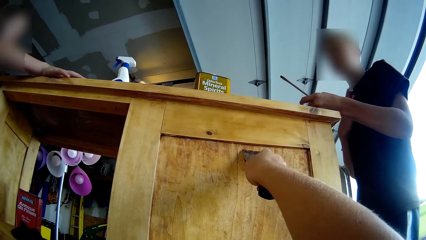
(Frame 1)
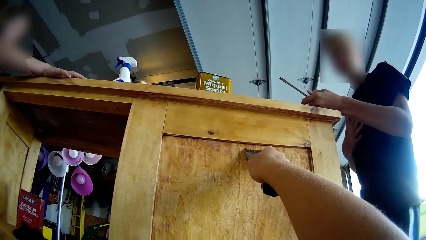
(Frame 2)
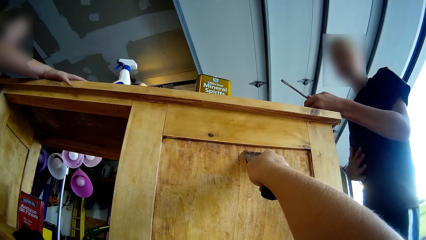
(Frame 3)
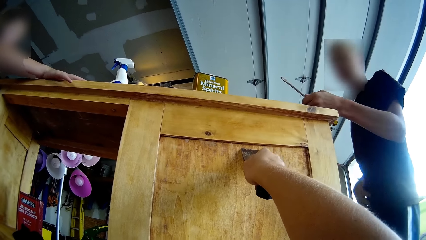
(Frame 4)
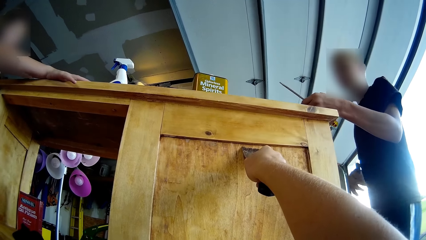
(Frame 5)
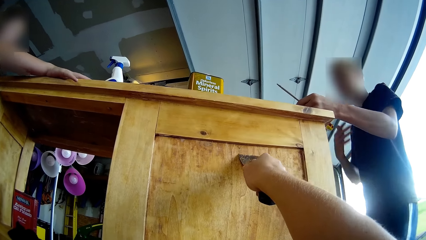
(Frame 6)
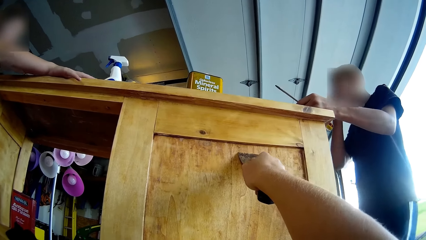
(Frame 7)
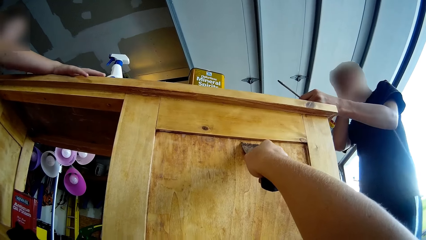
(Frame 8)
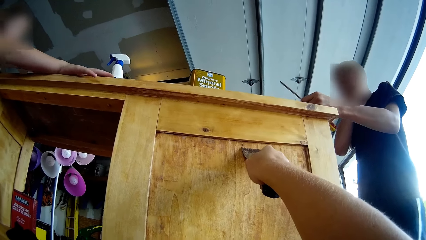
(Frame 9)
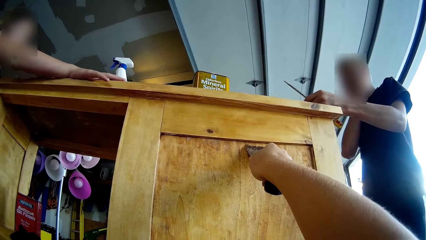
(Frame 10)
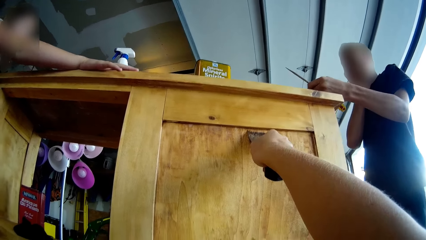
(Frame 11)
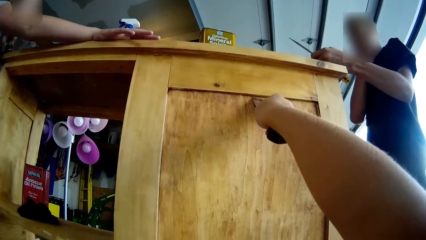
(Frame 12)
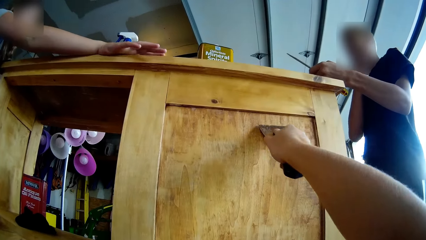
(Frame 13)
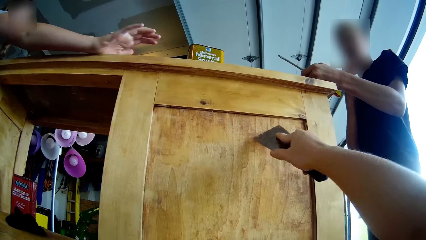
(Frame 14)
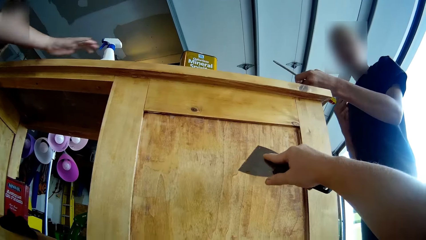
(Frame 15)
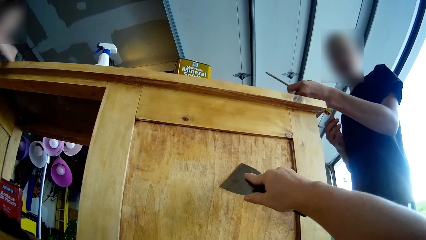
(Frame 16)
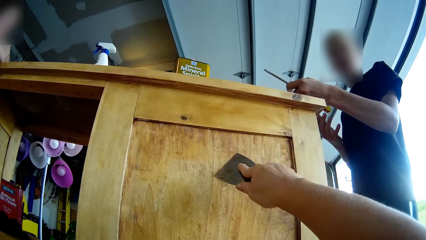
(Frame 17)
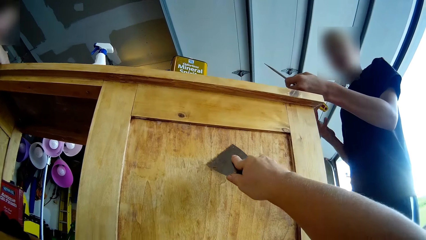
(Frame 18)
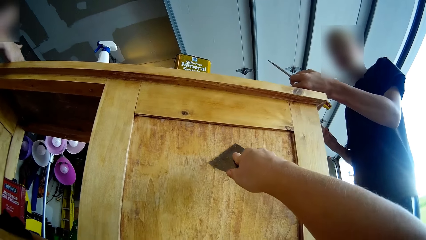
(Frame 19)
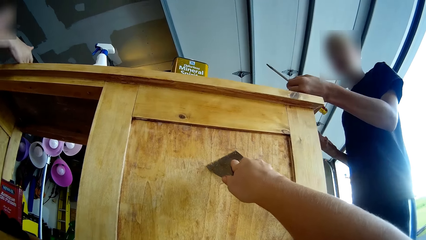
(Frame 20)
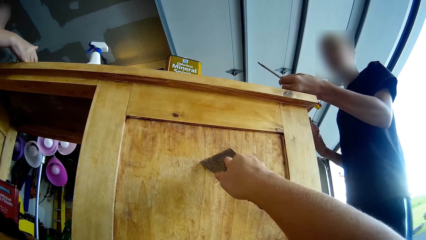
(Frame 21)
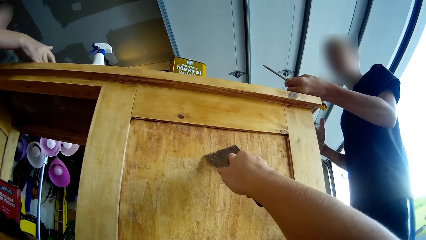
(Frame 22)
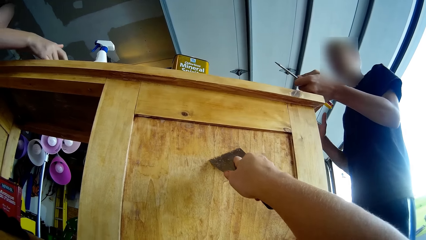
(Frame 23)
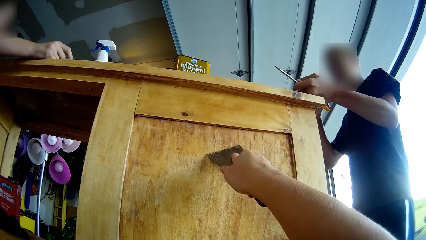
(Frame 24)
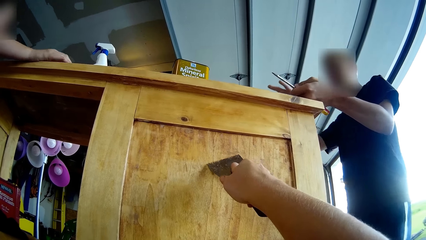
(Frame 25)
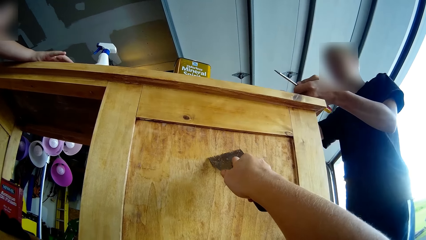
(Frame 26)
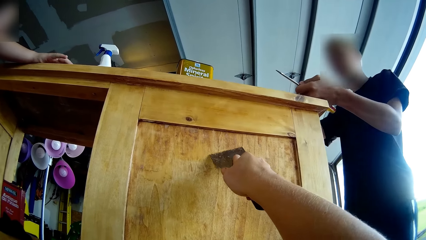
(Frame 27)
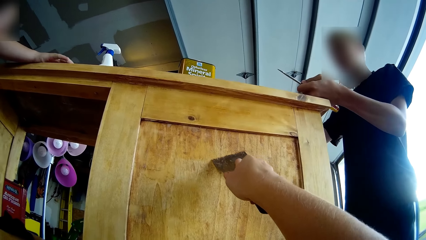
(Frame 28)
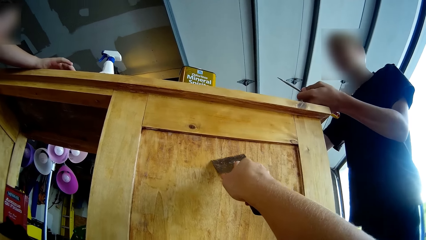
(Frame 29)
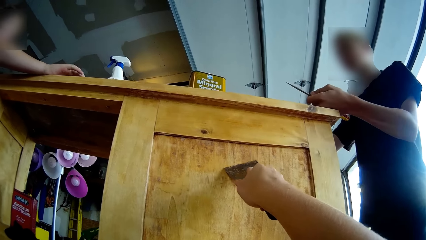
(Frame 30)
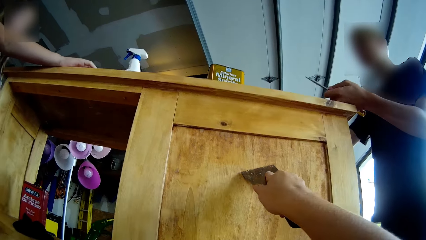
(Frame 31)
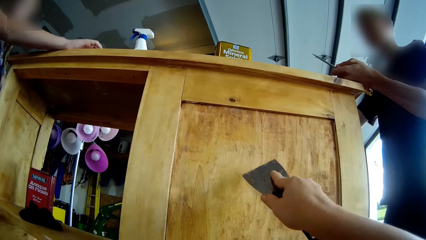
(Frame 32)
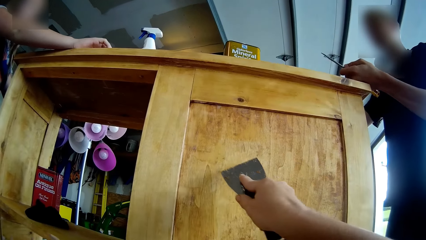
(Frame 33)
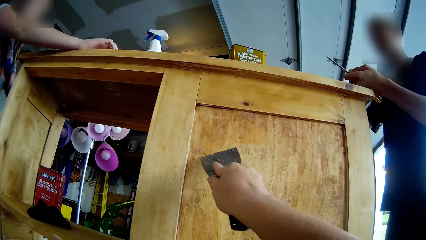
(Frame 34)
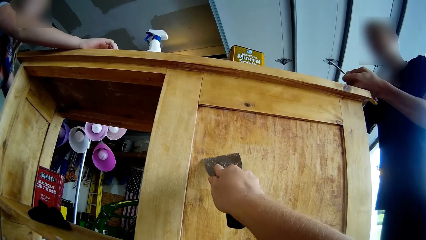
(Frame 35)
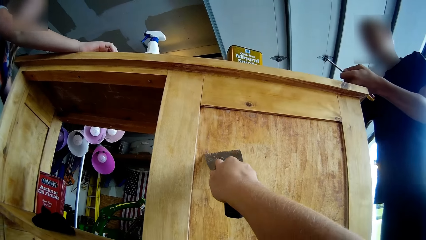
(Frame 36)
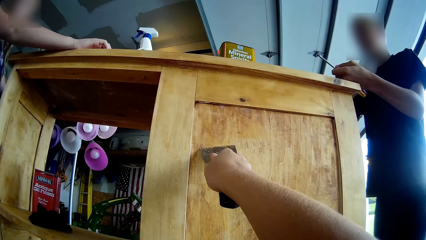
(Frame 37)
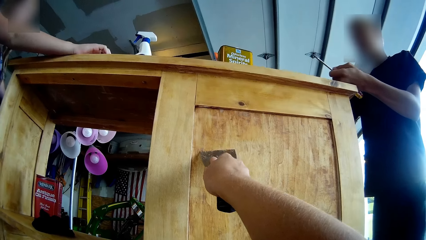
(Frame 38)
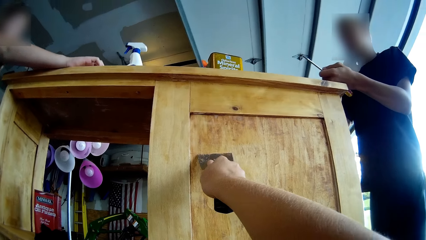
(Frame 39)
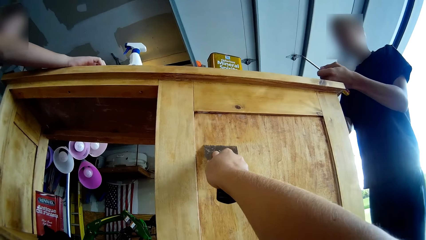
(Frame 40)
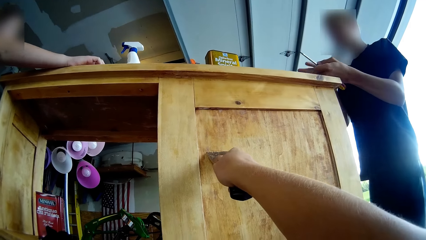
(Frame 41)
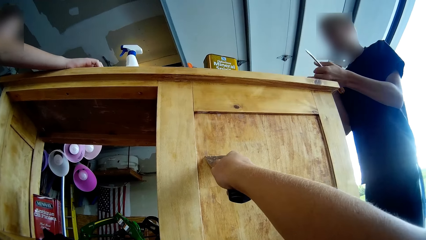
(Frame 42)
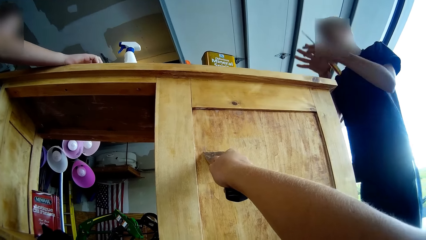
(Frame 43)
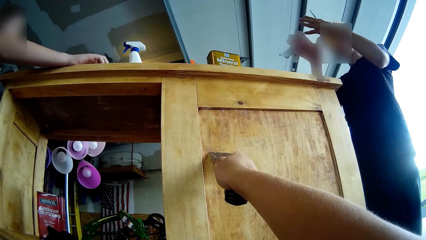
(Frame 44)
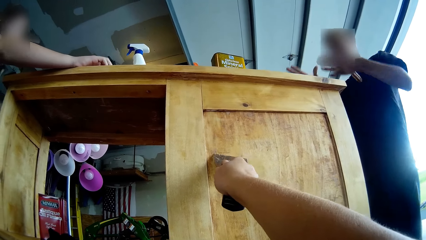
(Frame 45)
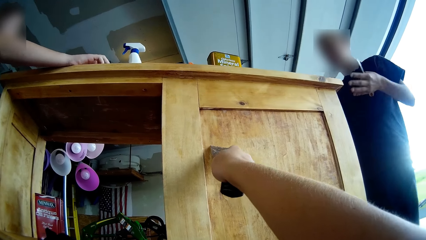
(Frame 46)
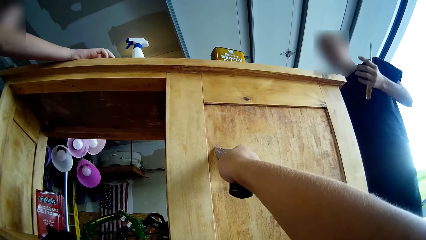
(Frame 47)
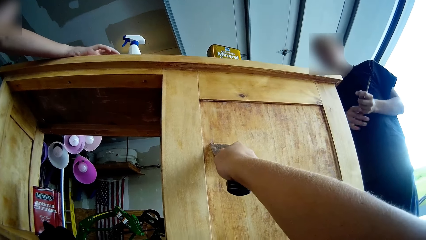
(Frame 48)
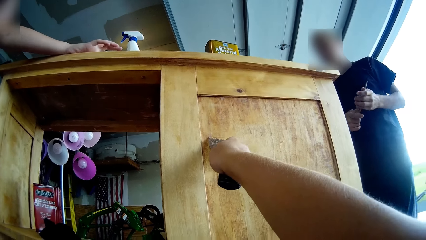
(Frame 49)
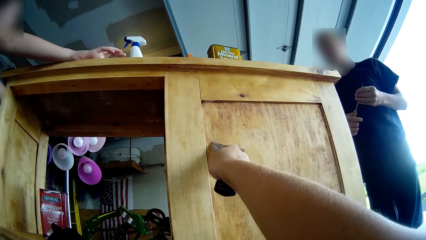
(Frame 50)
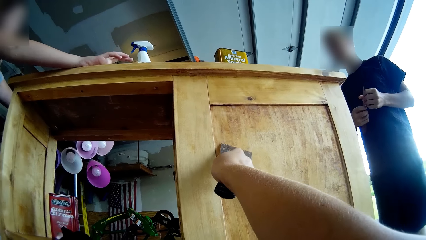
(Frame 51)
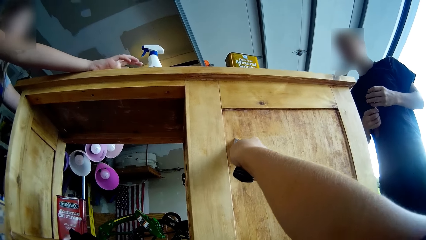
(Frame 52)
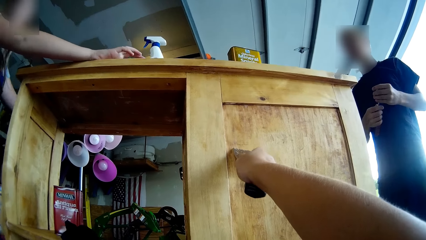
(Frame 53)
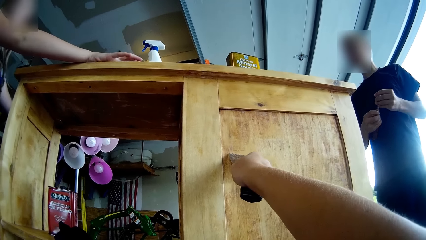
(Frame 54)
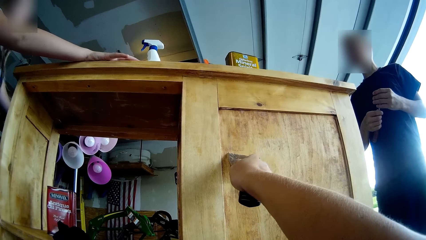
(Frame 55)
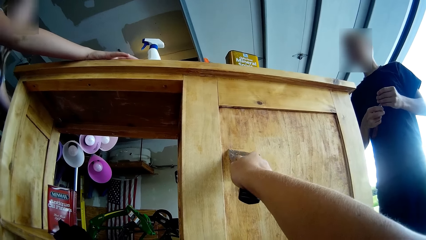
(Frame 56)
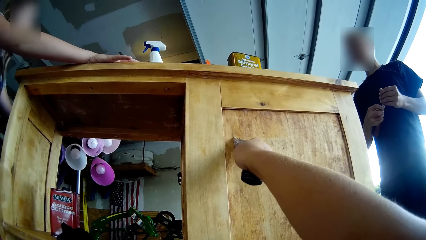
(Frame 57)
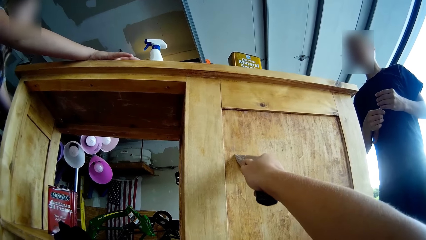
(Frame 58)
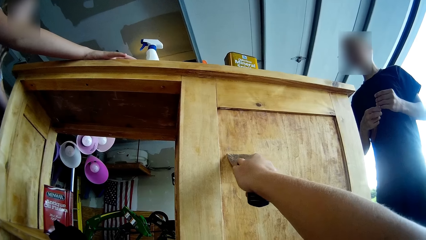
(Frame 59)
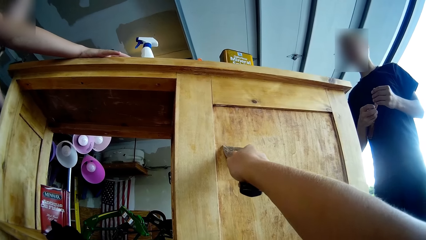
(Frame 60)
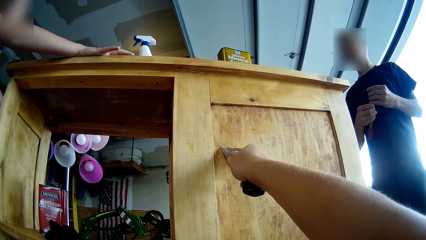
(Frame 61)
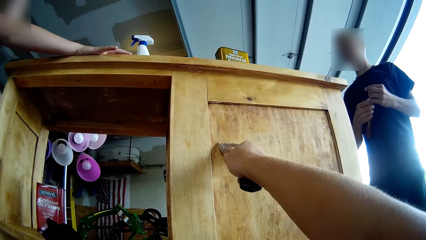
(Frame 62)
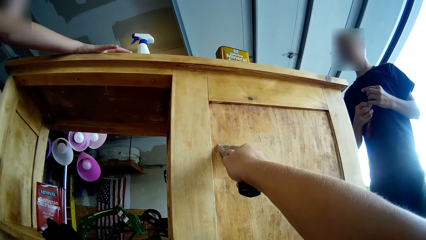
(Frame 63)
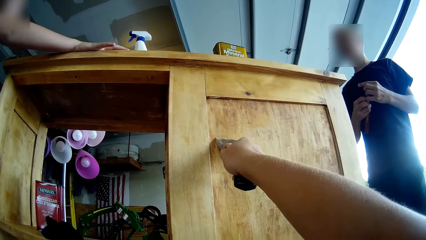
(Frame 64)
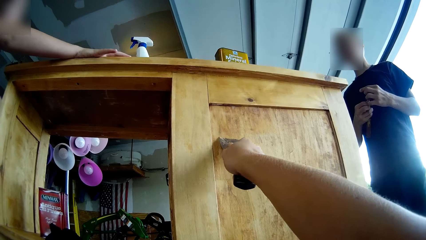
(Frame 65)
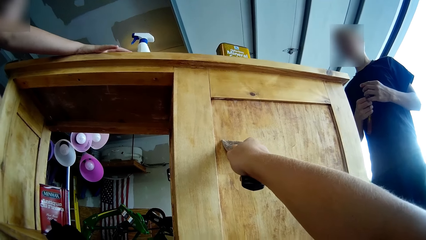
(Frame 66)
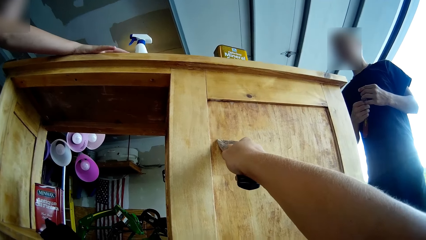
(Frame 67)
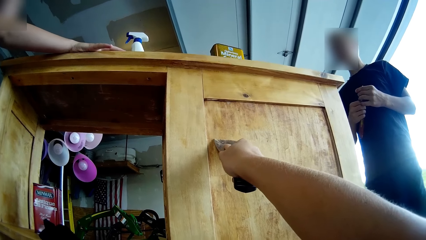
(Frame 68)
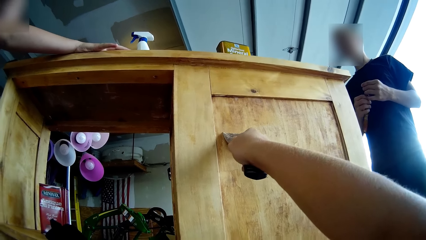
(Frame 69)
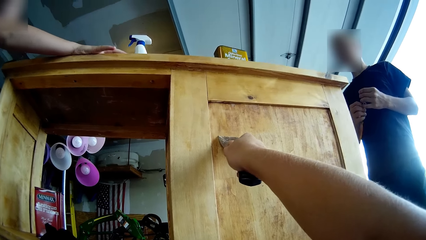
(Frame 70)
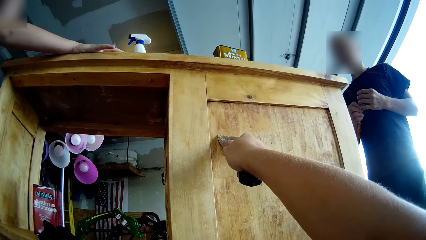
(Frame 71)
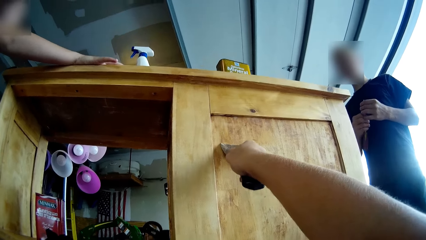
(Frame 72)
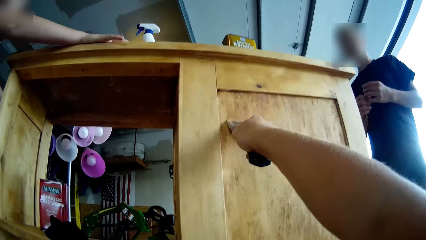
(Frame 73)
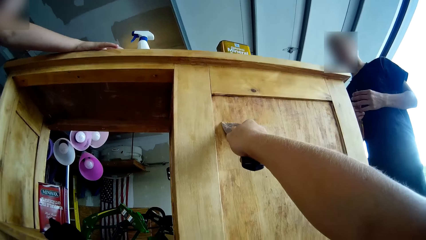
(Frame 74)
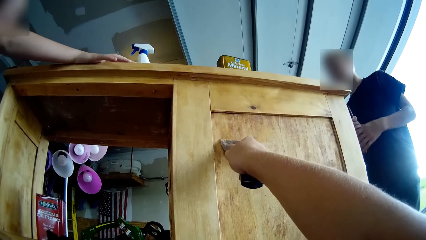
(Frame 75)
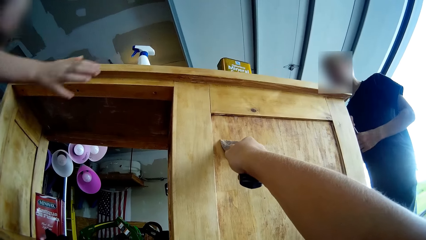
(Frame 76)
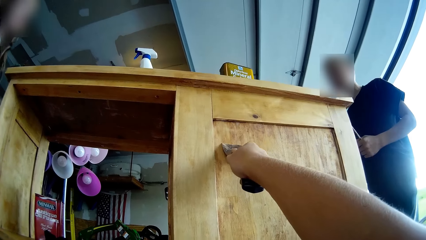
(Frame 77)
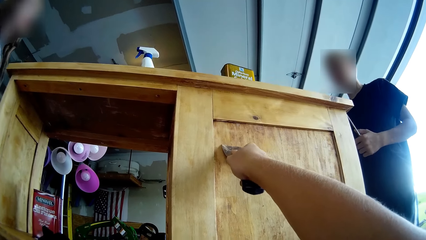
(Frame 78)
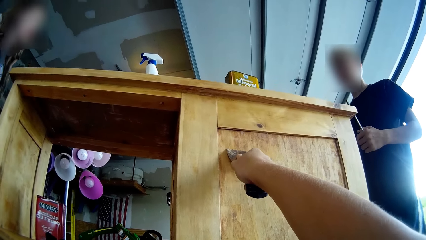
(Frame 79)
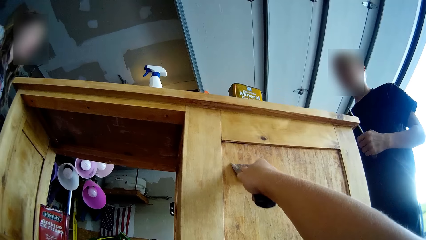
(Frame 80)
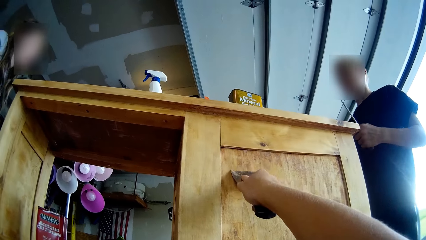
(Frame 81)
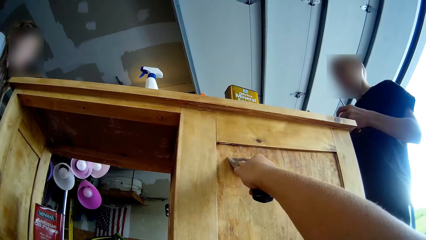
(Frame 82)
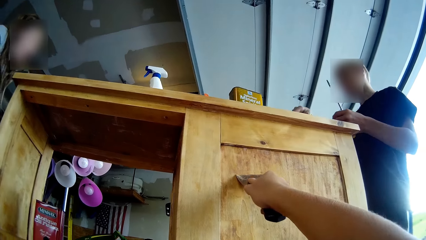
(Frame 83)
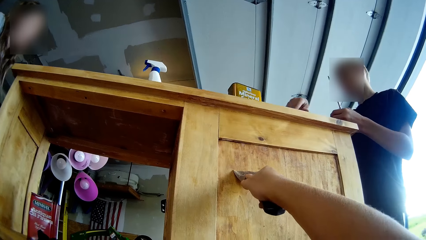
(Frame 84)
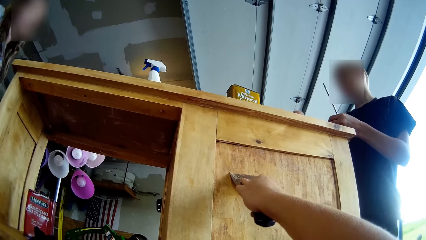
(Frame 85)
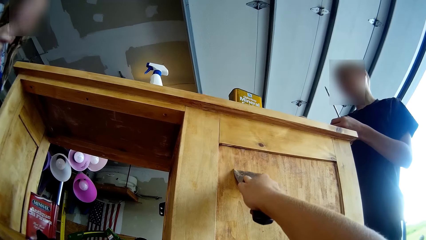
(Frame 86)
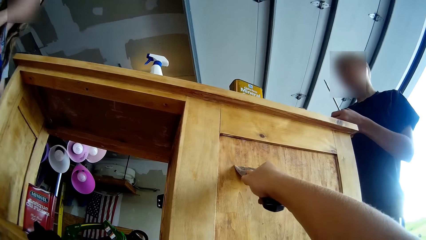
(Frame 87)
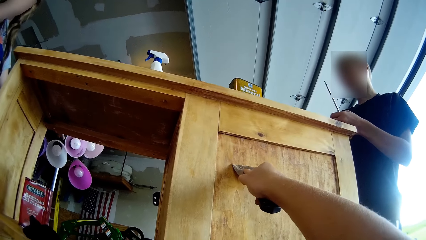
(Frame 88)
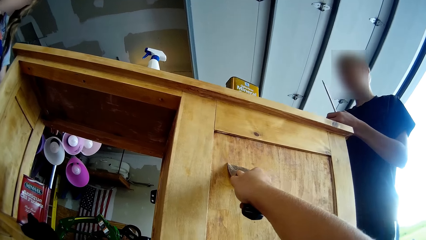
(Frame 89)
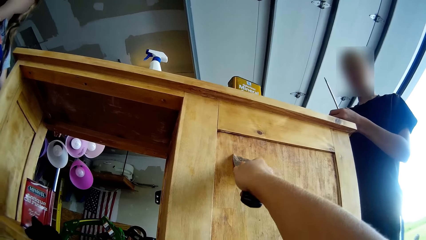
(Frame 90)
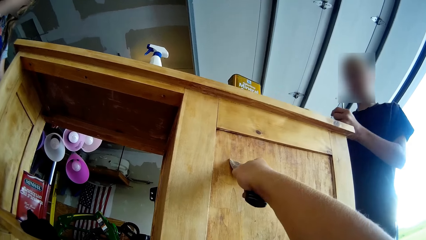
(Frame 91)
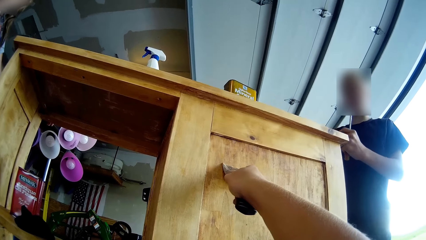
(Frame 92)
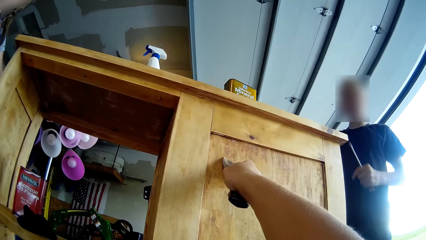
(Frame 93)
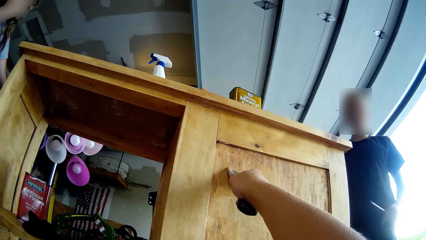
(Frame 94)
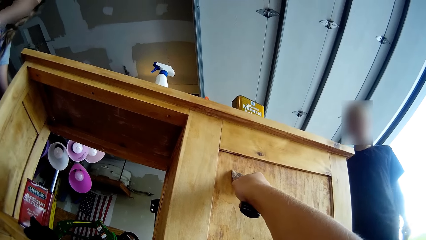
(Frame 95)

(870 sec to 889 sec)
The boy touches his top, rubs his stomach, touches his face with his right hand, and lowers his hand. The camera wearer scrapes the table. A lady rests a hand on the table. The camera wearer scrapes the table. The boy gestures at the camera wearer, moves his hands, holds a flat screwdriver with his right hand, and rotates the screwdriver. The lady removes her hand from the storage cabinet. The boy places his right hand on the storage cabinet.
